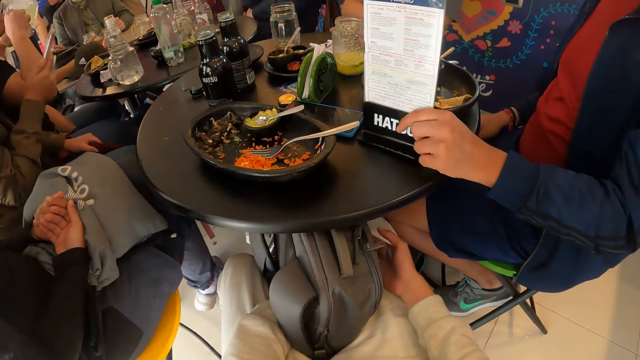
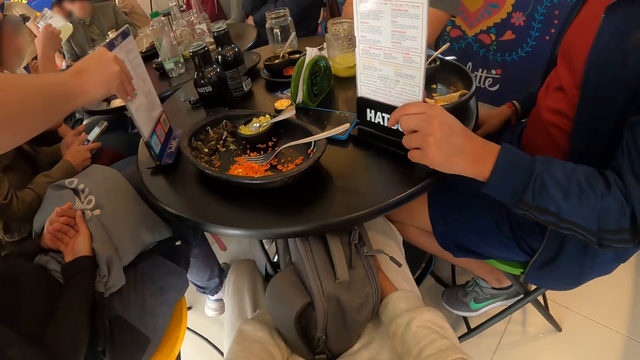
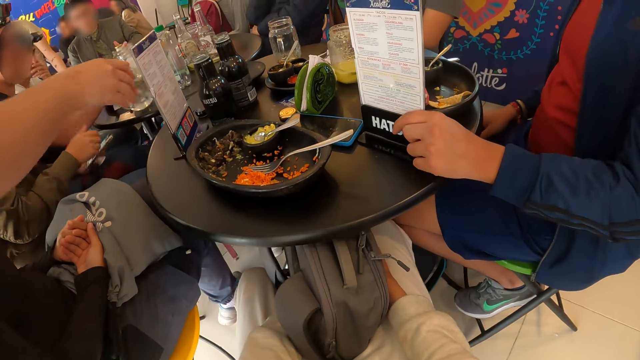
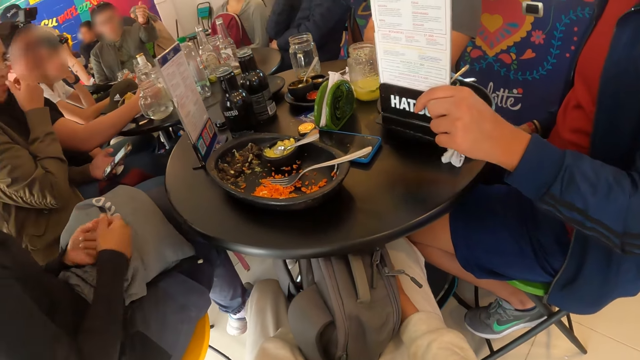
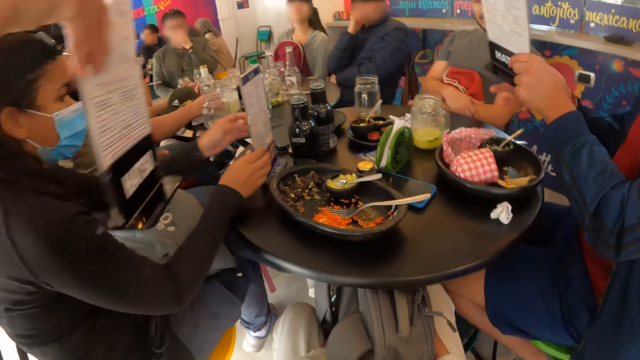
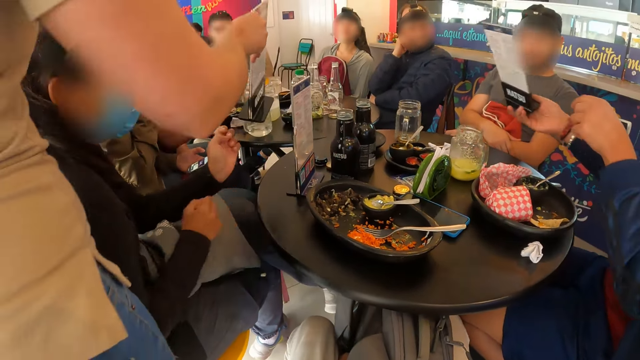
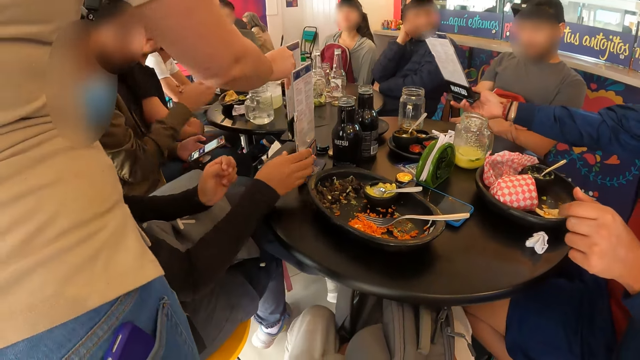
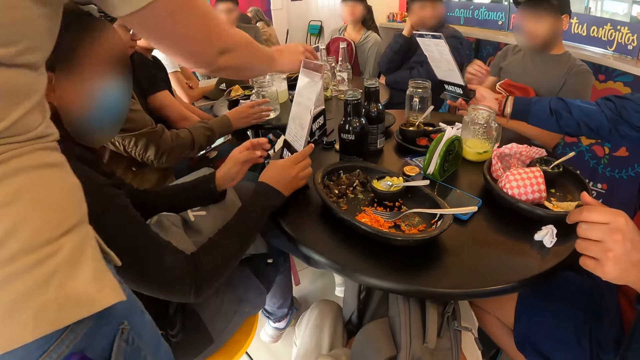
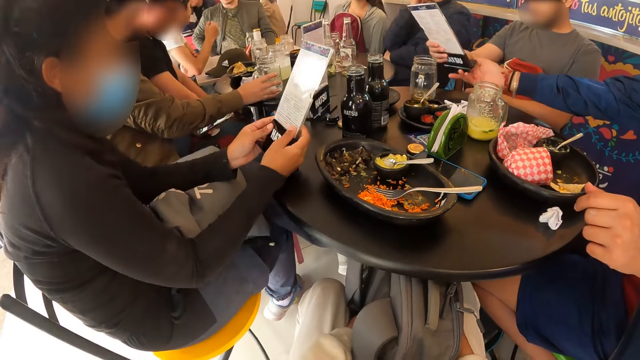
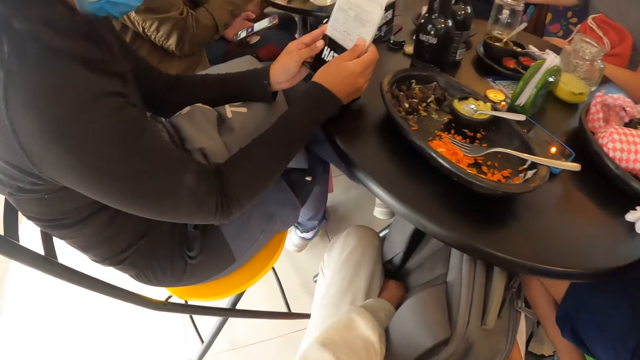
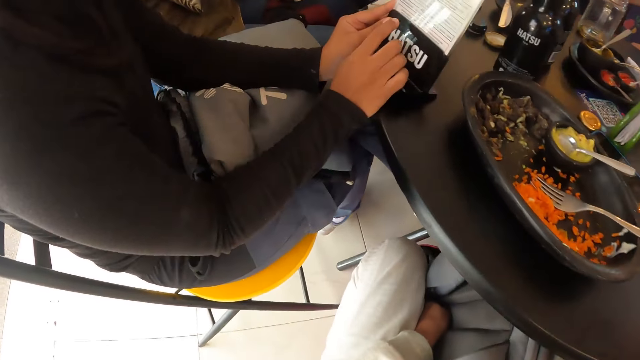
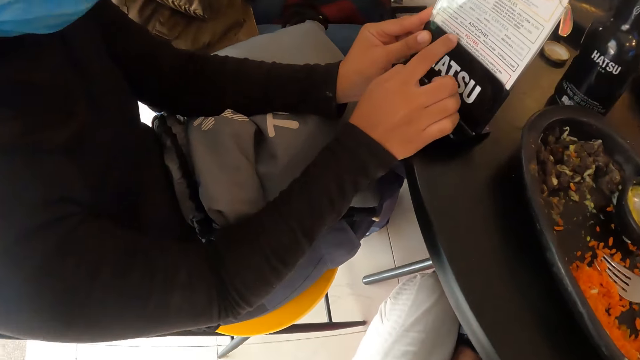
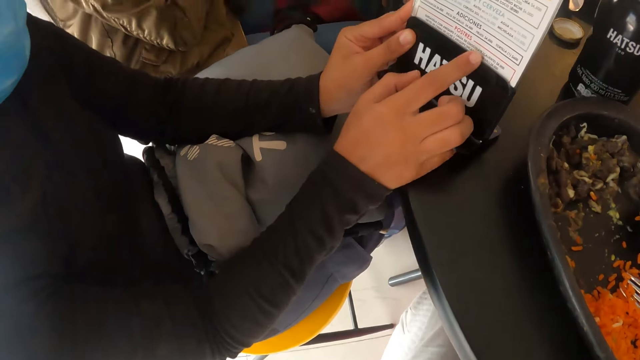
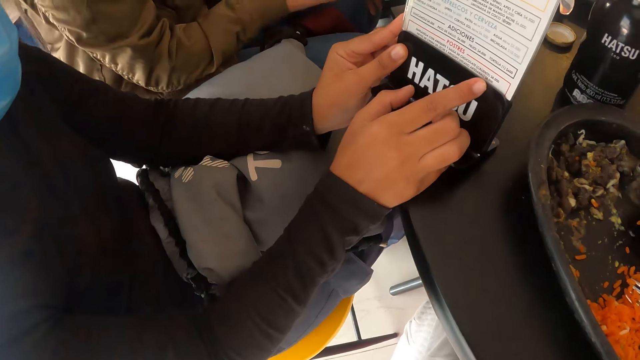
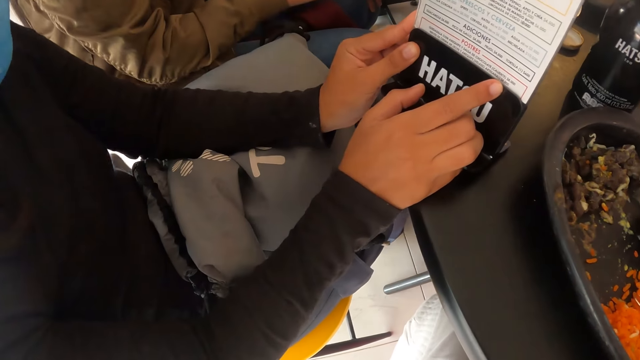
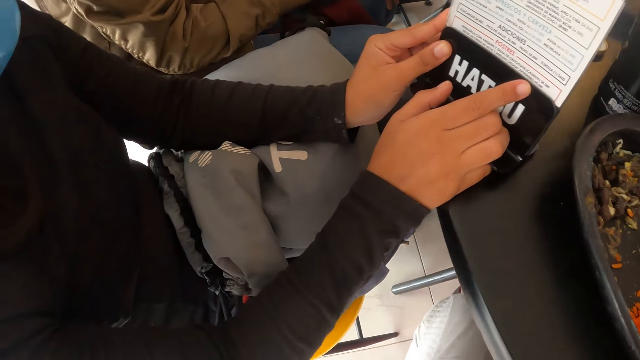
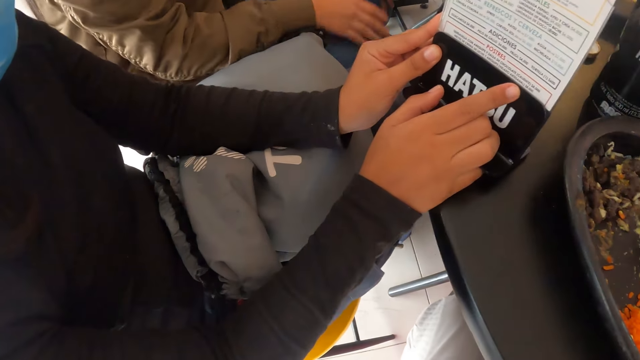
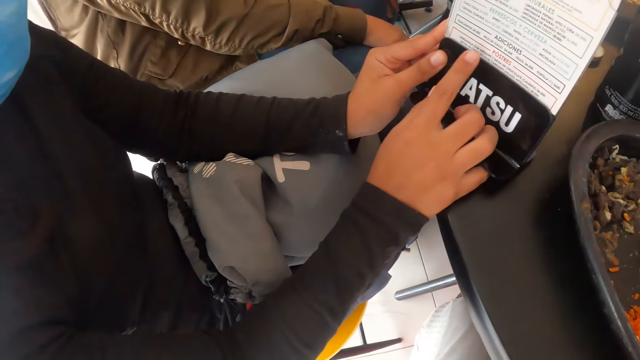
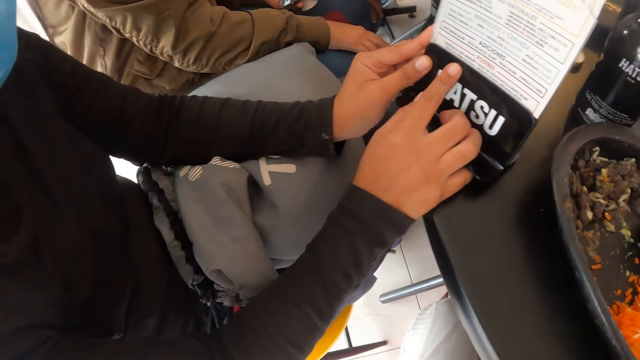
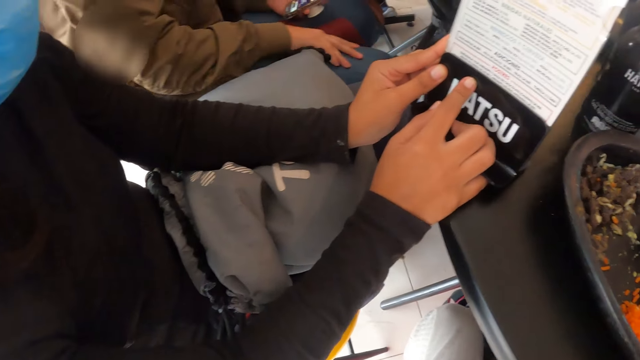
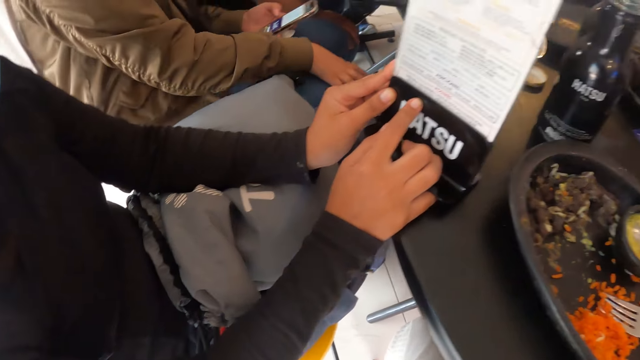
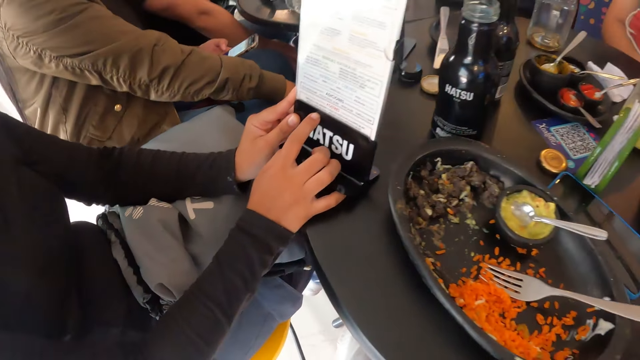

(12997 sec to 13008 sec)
The man holds a table top menu or calendar on the table with his left hand. The waiter places the table top menu on the table with her right hand. The man picks up the table top menu from the table with his left hand. The waiter places the table top menu on the table with her right hand. The woman touches a glass cup on the table with her right hand. Another woman holds the table top menu on the table with both hands. Another man takes the menu from the first man with his right hand. The second woman converses with the camera wearer.

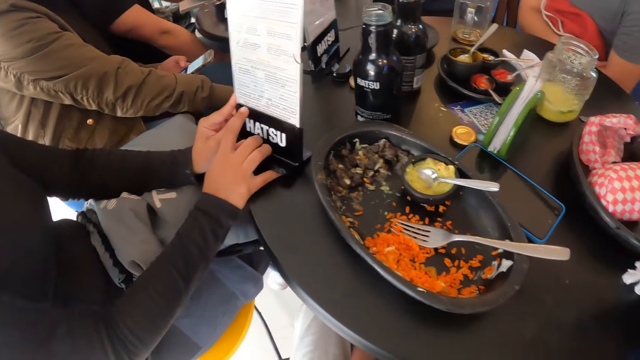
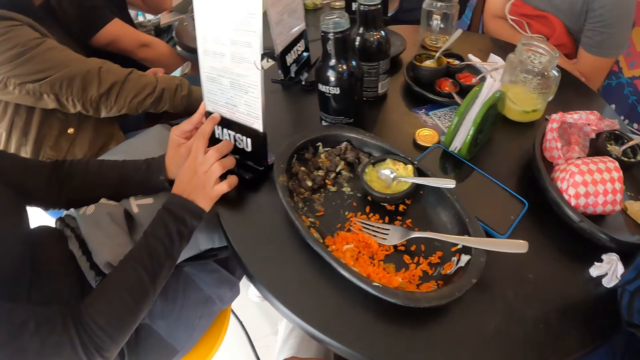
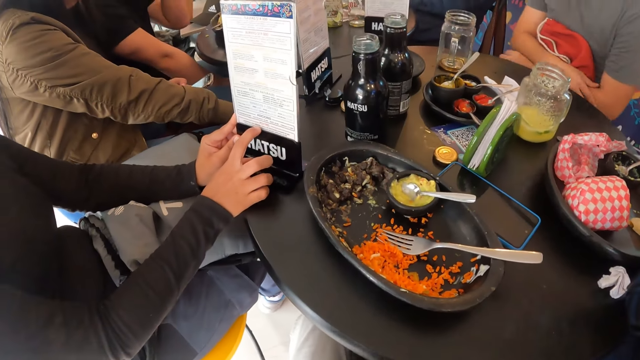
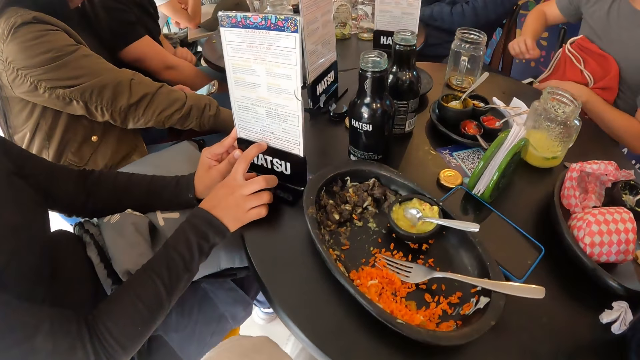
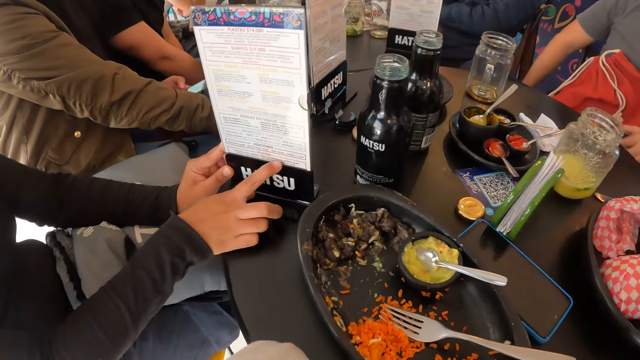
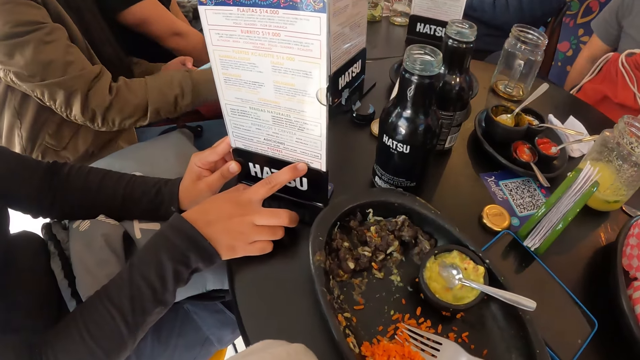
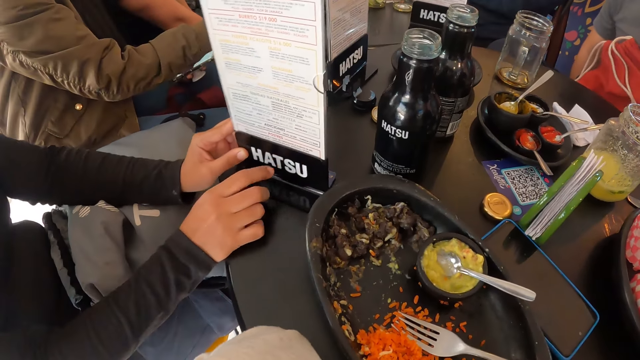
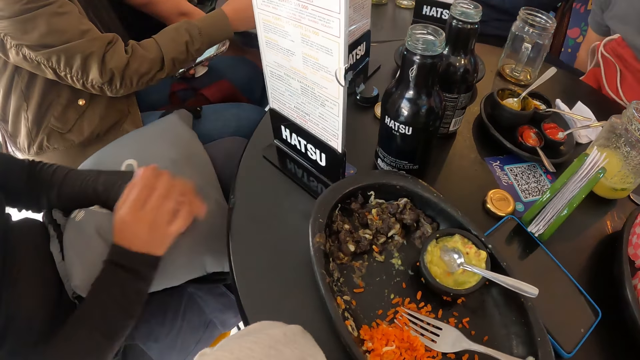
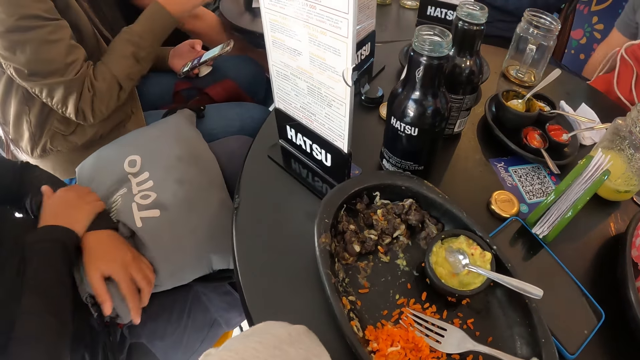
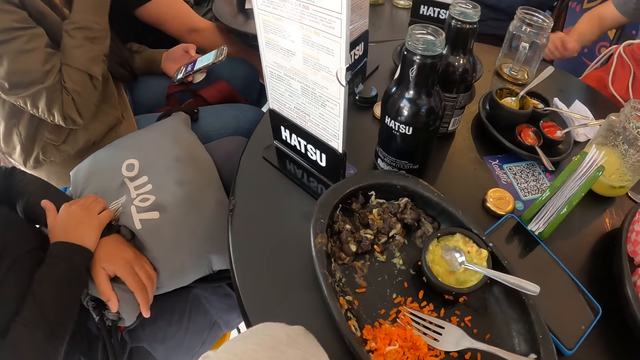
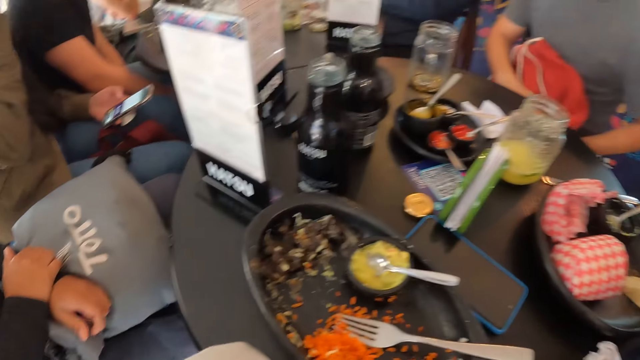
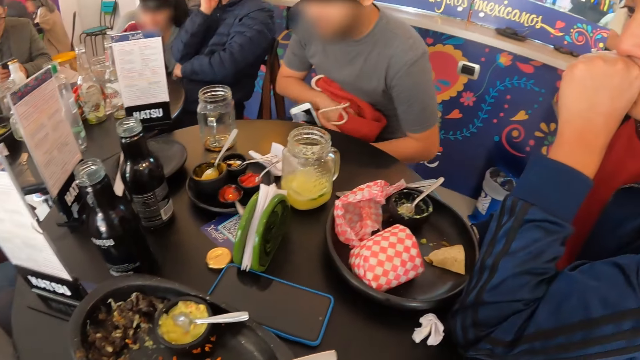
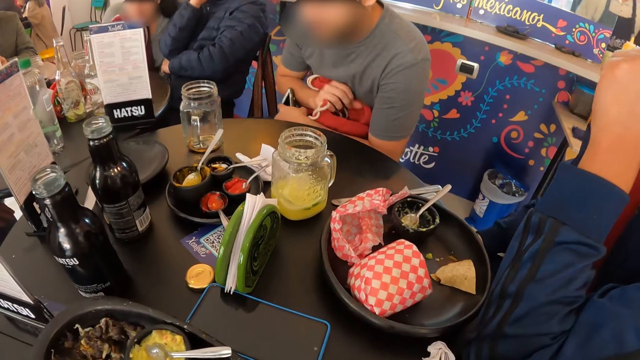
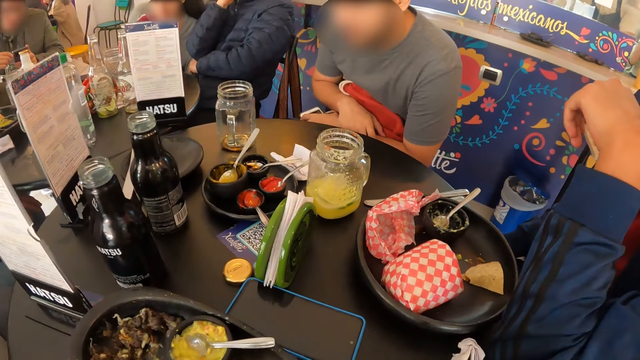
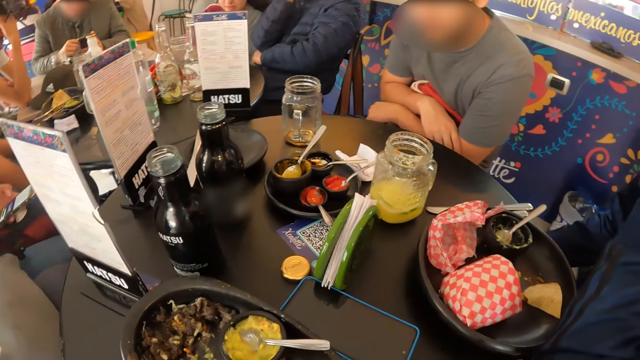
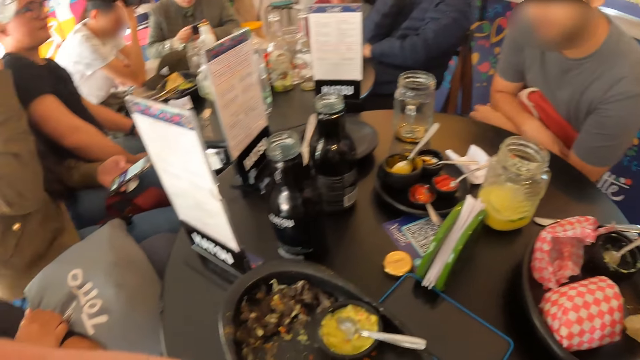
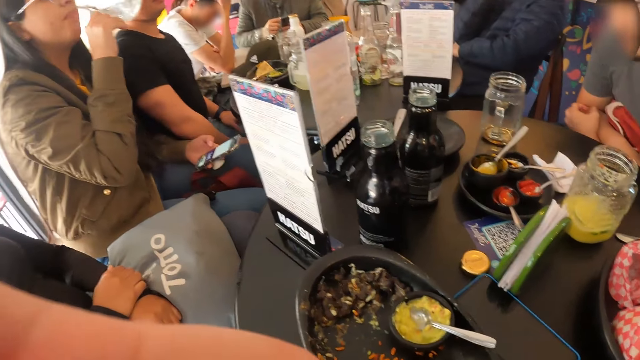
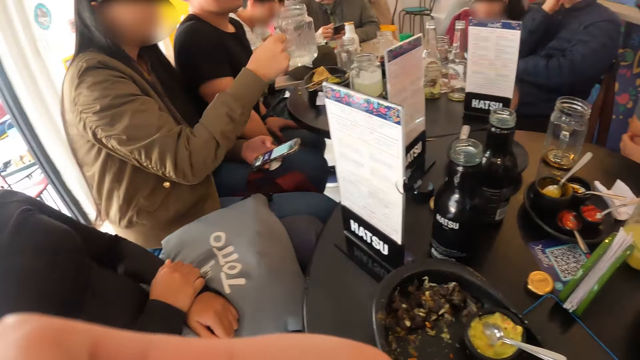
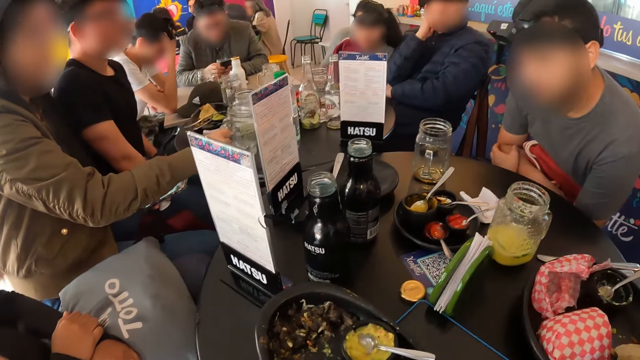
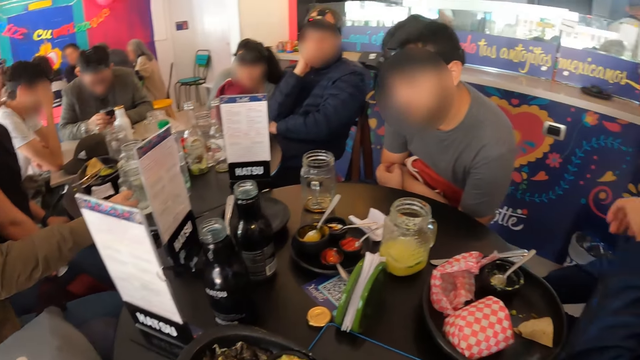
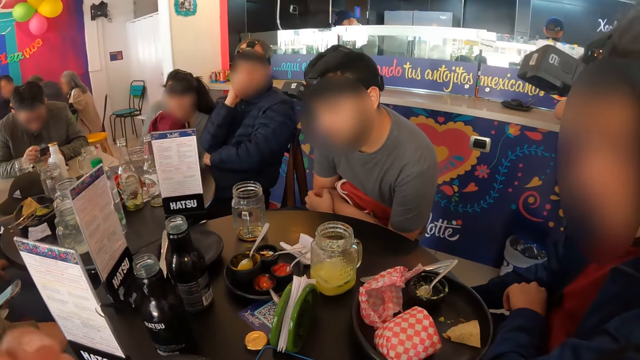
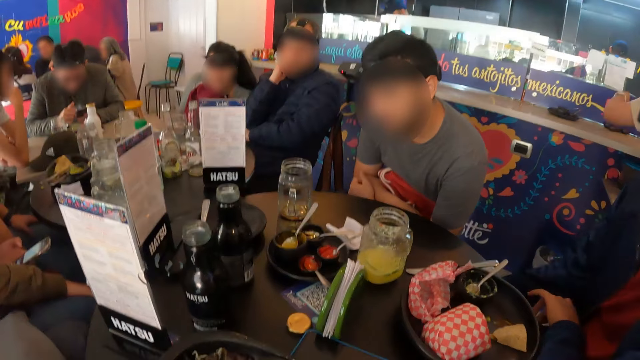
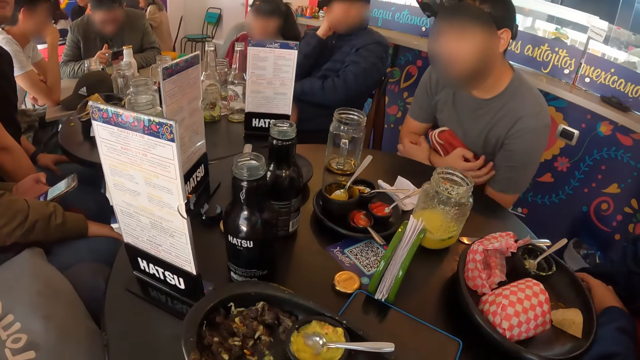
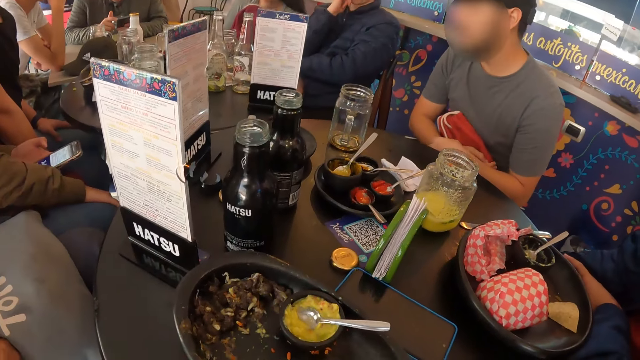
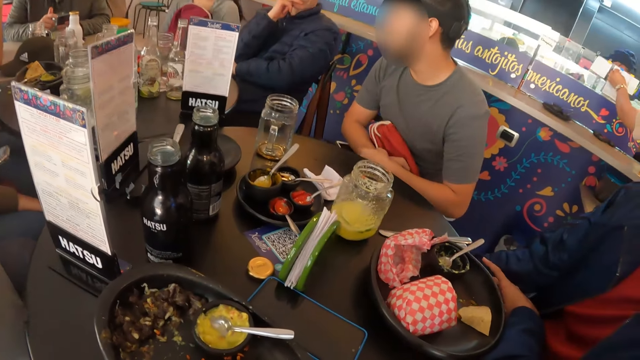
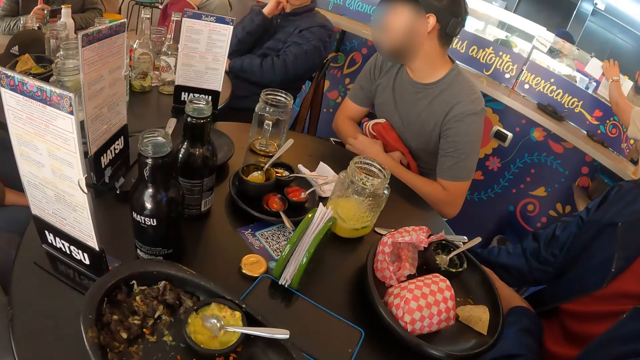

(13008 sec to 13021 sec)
A lady touches the calendar and places her hands back. The camera wearer looks around the room. She touches her face with her left hand. Another lady places the cup on the table. The camera wearer looks around the room. A man scratches his right hand with his left hand.
